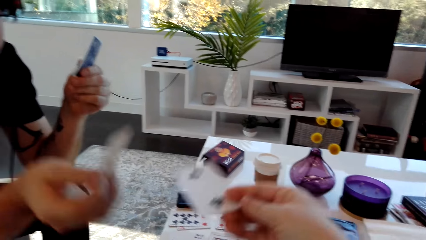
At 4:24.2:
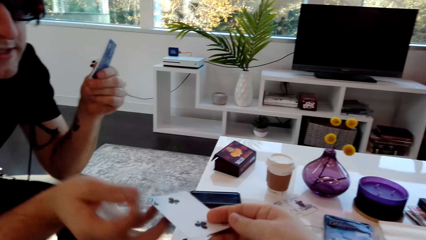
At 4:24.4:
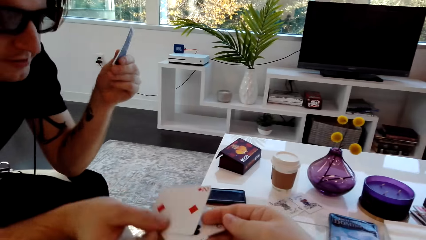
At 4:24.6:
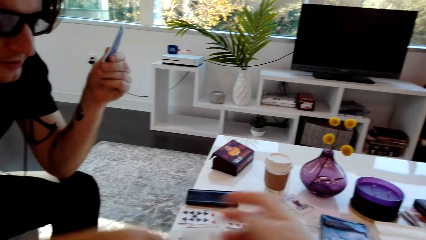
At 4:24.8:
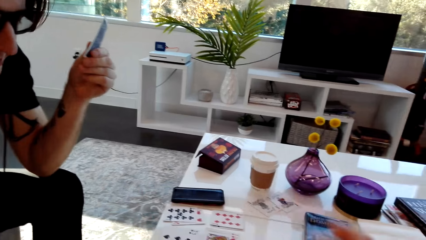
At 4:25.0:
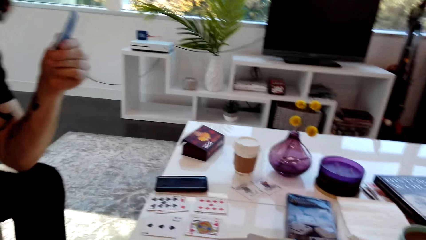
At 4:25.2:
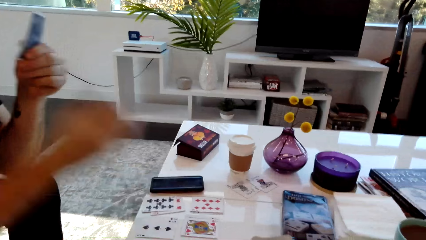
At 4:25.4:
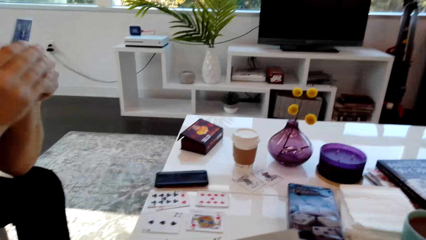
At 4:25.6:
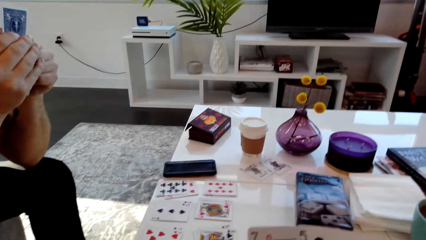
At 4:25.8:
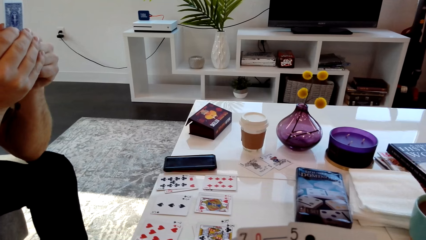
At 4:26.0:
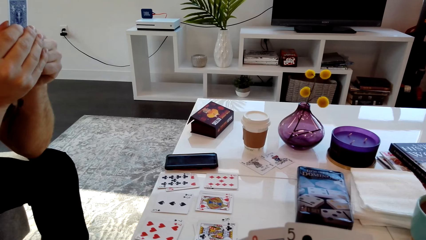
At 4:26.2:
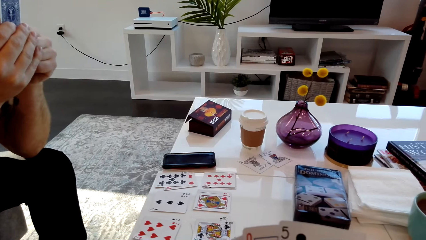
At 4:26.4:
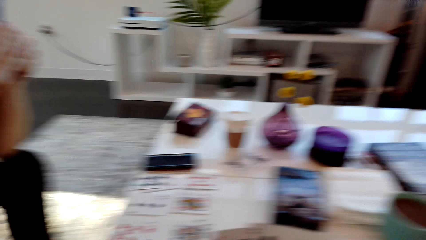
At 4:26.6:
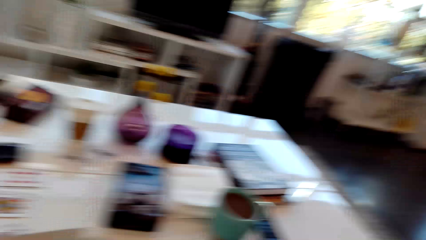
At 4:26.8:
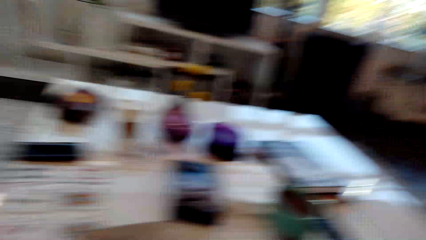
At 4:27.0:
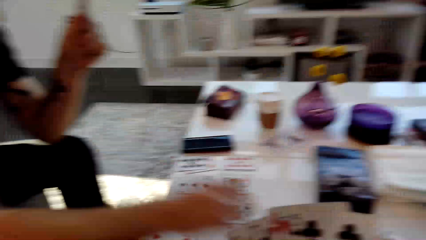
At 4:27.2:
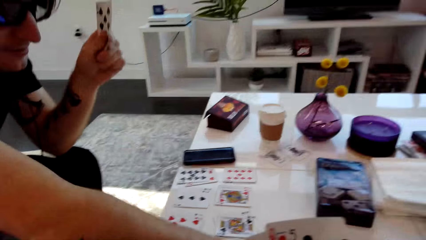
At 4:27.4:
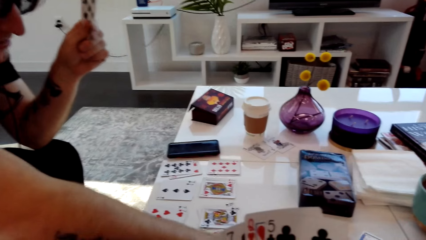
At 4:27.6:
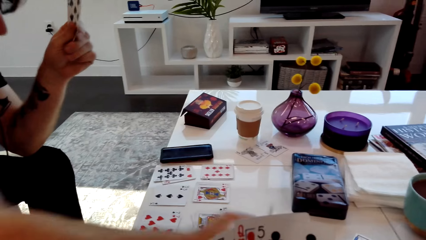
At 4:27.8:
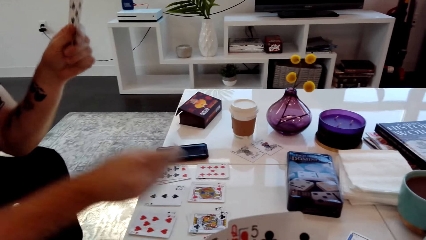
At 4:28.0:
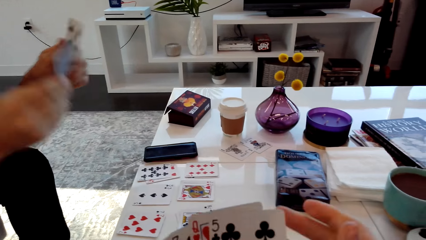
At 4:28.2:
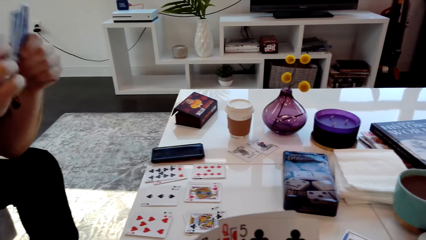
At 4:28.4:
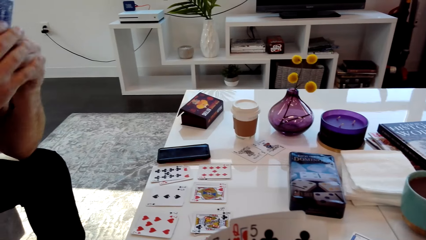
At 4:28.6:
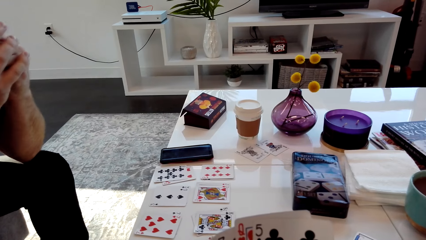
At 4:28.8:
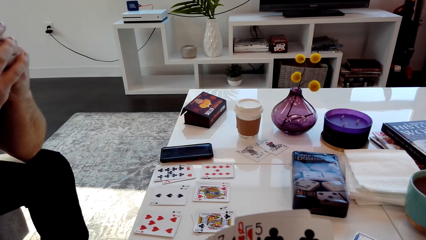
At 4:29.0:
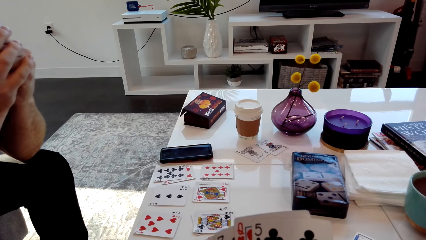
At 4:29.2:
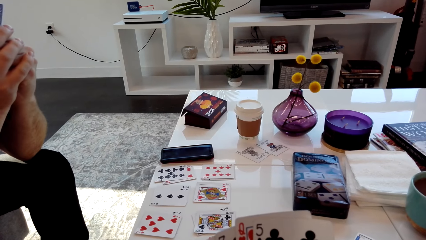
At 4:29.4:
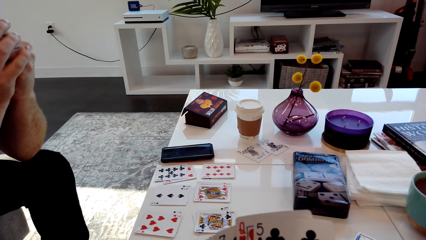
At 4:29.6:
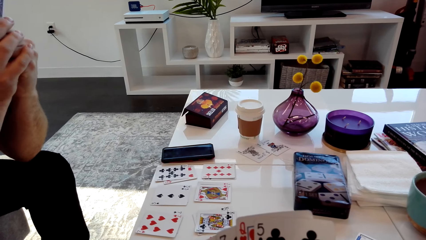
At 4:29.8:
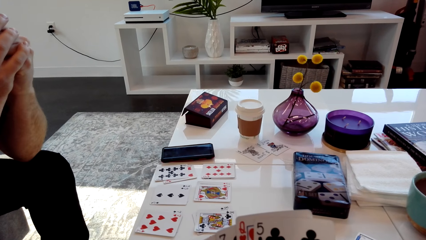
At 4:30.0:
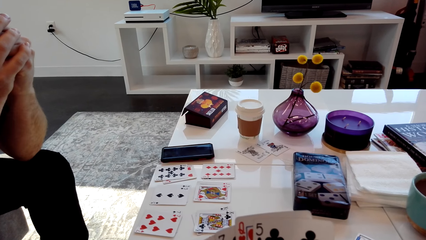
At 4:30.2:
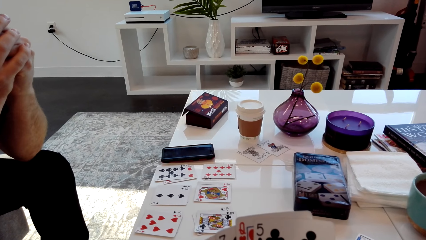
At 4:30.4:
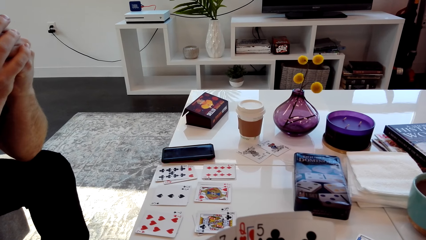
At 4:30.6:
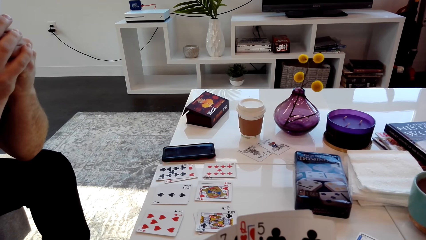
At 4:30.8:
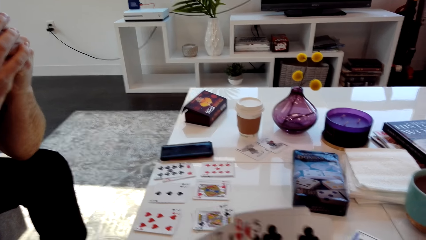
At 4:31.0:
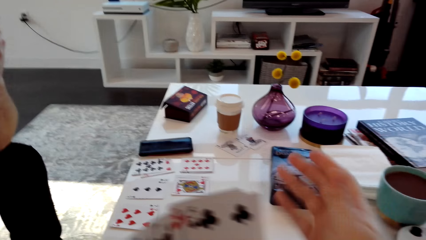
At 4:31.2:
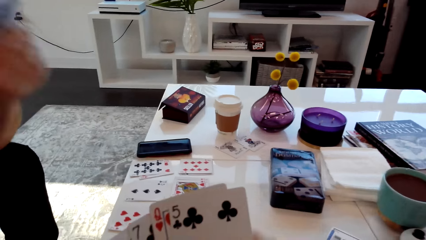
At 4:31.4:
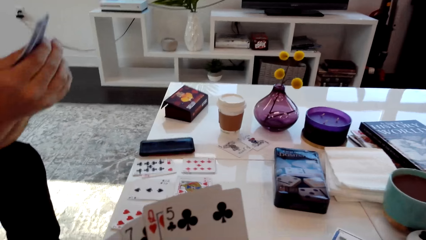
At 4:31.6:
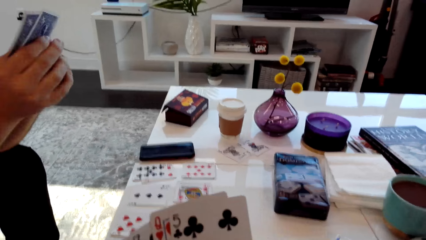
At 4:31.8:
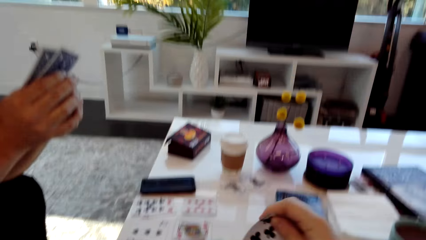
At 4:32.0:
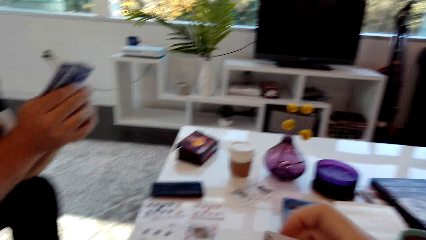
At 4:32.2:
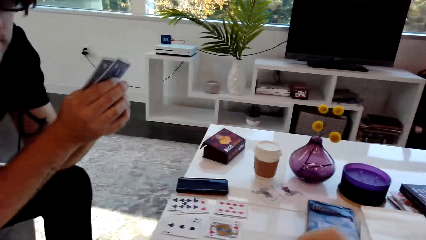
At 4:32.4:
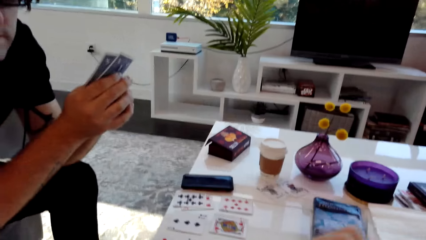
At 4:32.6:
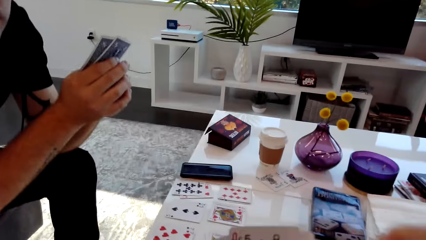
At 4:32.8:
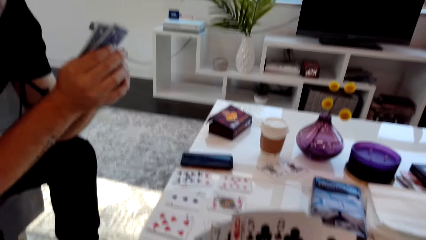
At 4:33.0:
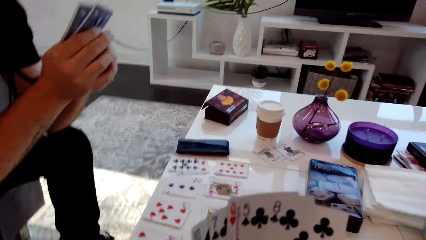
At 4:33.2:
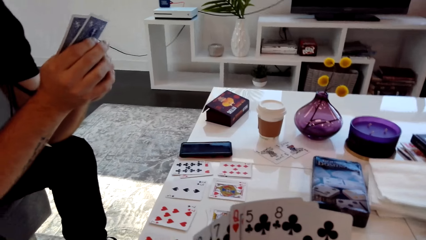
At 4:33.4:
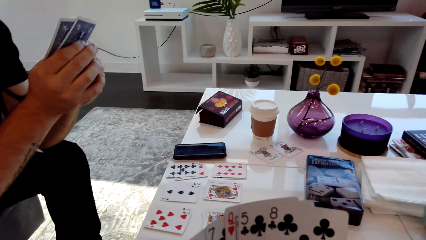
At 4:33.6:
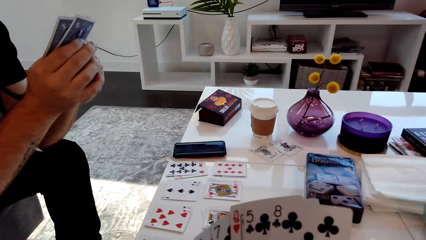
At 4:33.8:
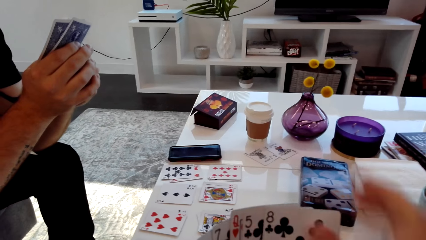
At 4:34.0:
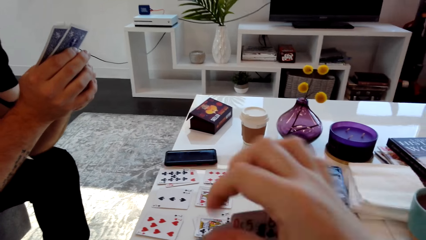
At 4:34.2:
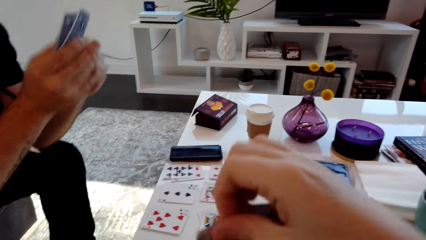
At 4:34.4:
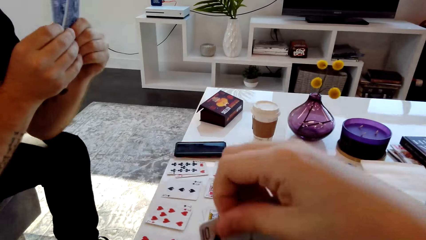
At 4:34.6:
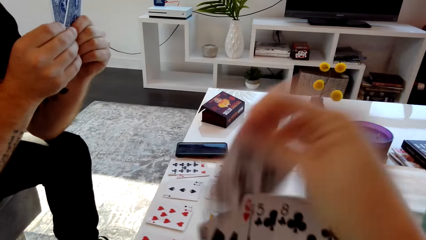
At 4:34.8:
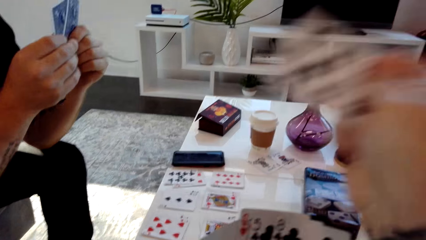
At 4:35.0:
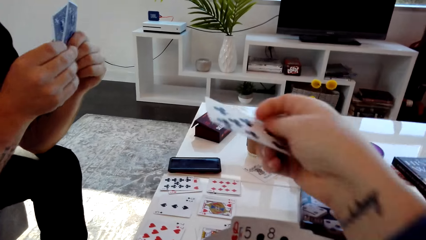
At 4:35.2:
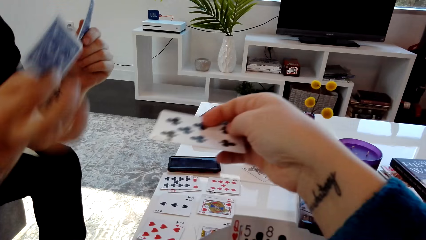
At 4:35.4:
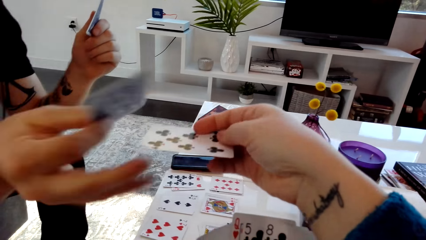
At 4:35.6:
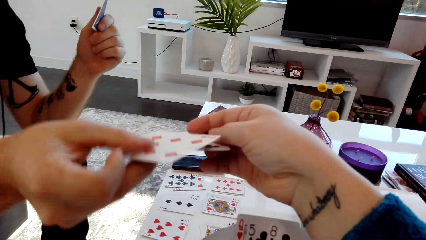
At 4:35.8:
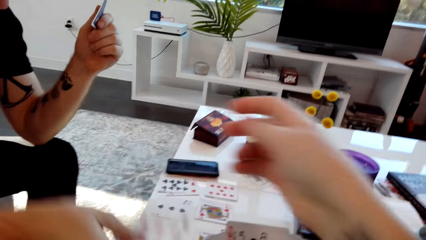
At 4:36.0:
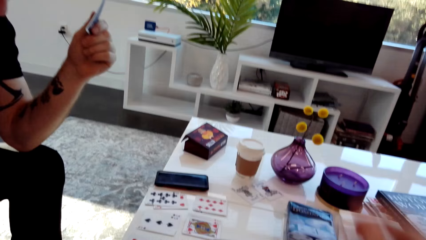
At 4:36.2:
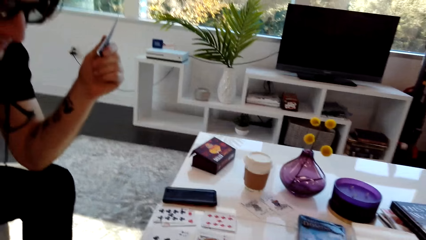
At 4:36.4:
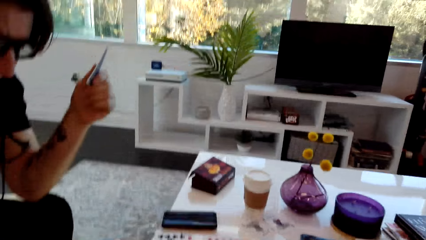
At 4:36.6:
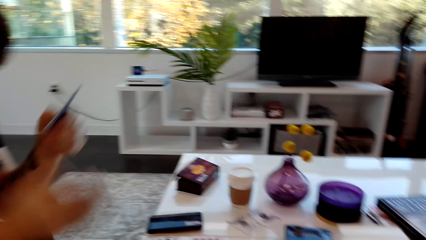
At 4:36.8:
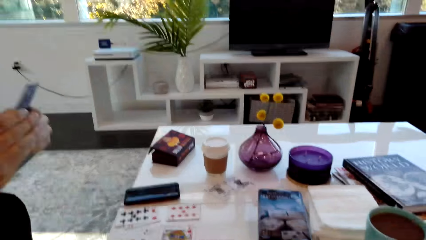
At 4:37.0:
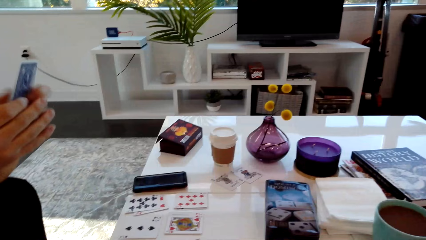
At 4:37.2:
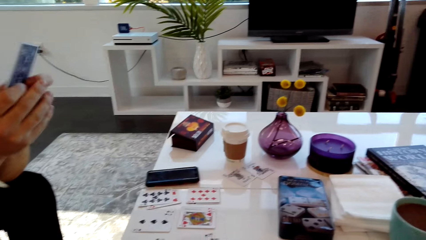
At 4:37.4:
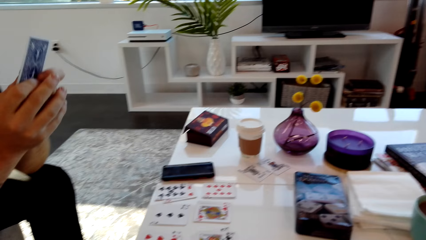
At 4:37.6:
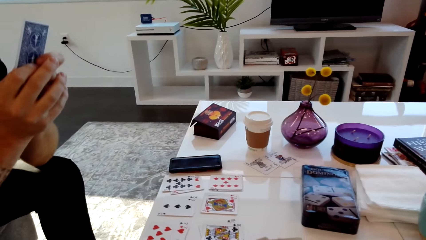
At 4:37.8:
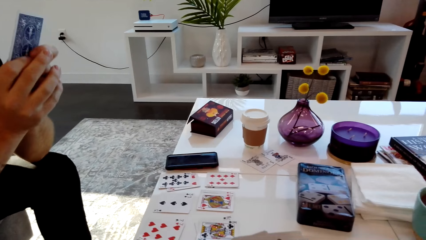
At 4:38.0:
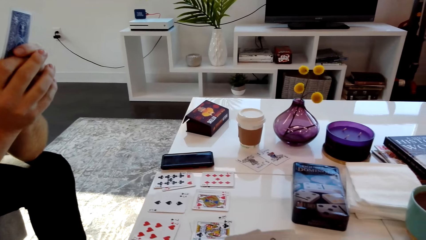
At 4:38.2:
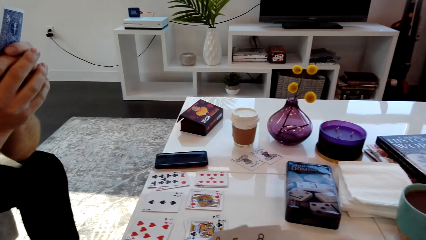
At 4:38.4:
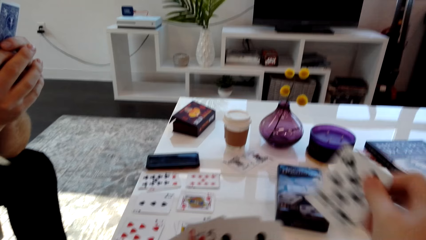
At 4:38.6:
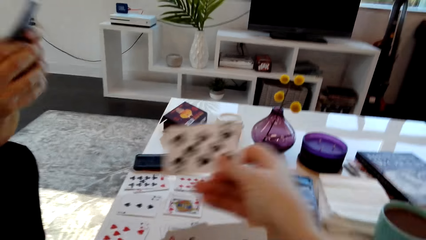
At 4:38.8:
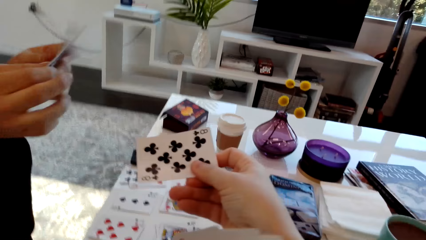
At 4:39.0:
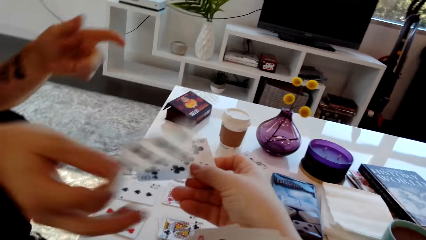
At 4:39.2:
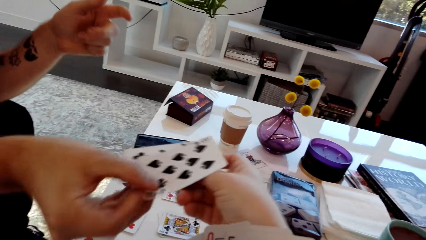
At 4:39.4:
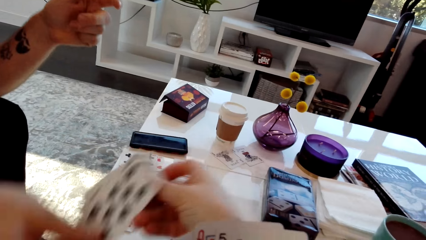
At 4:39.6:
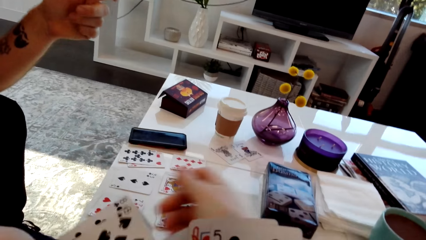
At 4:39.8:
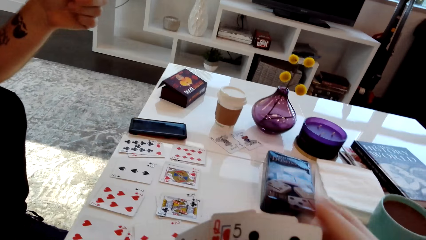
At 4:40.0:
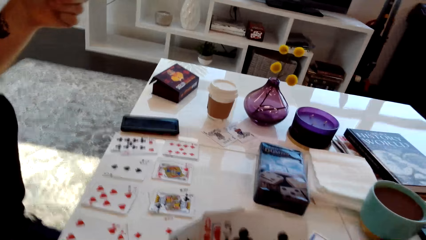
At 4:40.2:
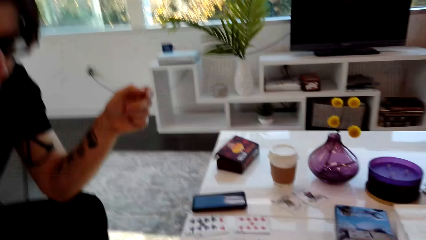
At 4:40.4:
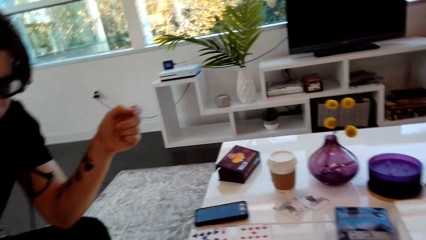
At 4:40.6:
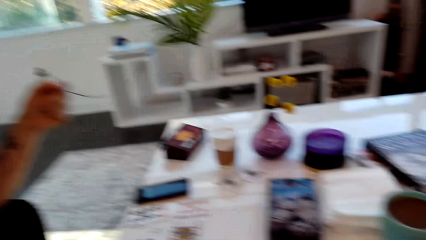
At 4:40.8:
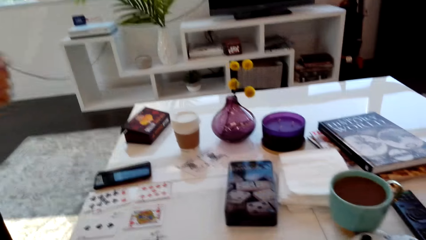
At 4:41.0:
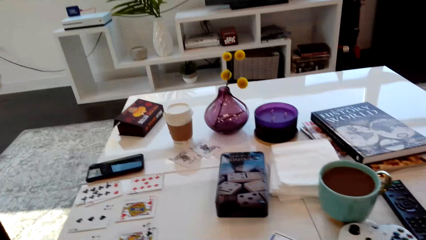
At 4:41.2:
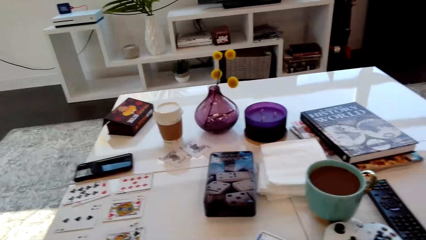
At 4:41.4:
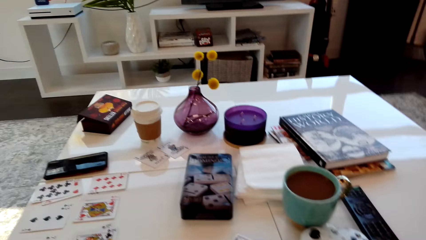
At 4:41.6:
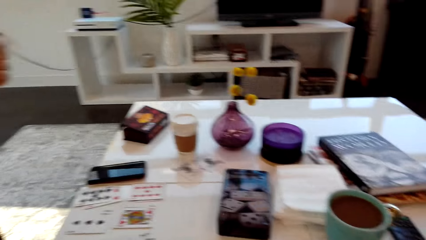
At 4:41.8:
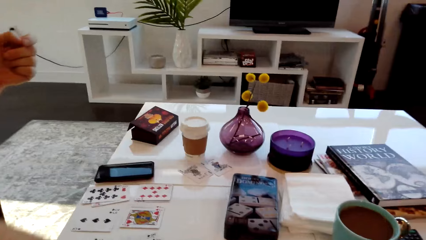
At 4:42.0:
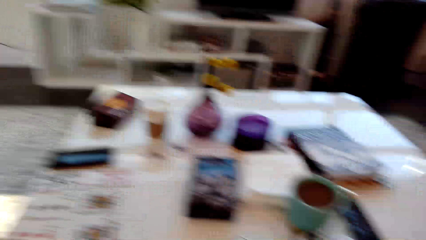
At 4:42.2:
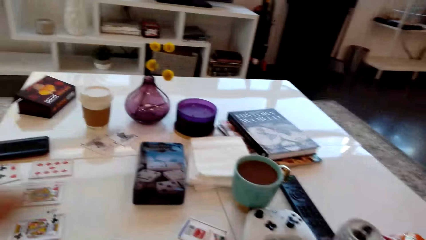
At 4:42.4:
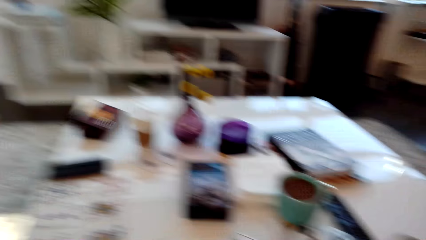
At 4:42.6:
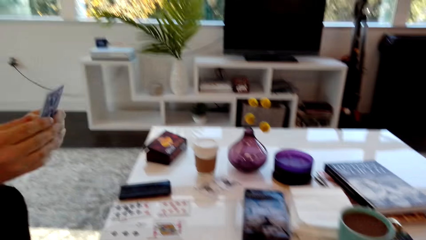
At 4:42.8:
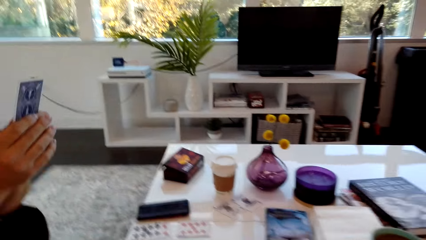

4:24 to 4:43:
The camera wearer passes a card to a man. The man grabs the card, places the card on the table, and speaks. The camera wearer speaks. The man picks a card from the table. The camera wearer speaks. The man speaks. The camera wearer moves their arm. The man speaks. The camera wearer picks a card. The man picks a card. The camera wearer passes the card to the man. The man speaks. The camera wearer speaks. The man places the card on the table and speaks. The camera wearer laughs, picks a card, and passes the card to the man. The man grabs the card. The camera wearer speaks. The man speaks.
